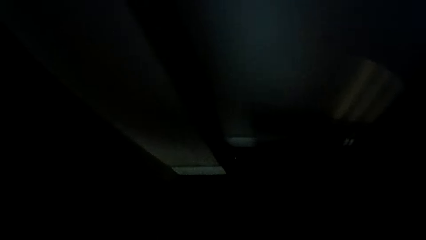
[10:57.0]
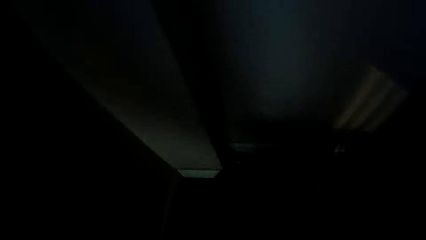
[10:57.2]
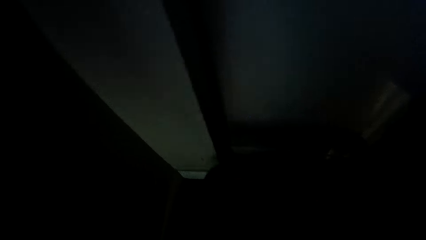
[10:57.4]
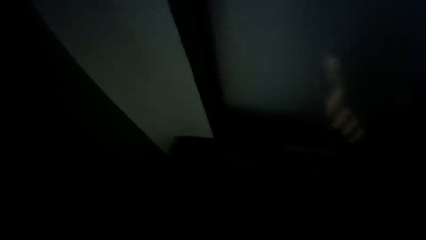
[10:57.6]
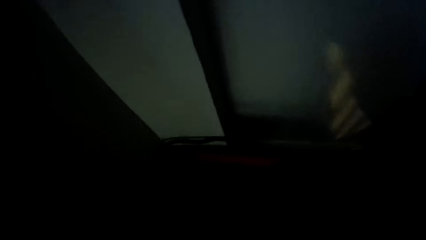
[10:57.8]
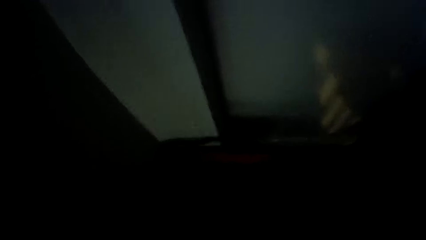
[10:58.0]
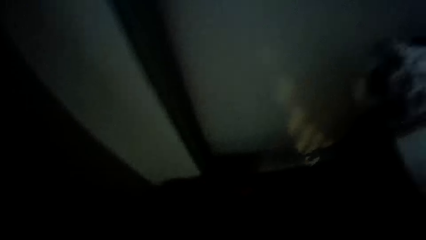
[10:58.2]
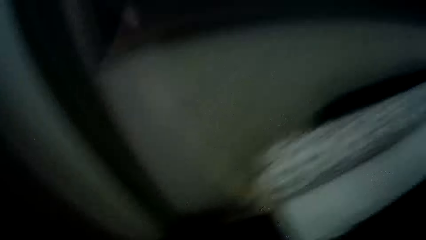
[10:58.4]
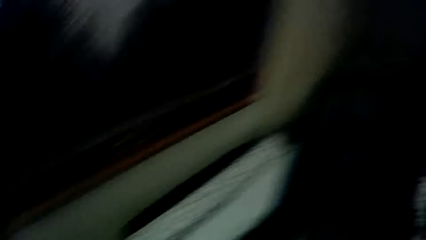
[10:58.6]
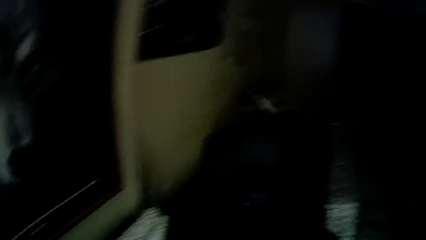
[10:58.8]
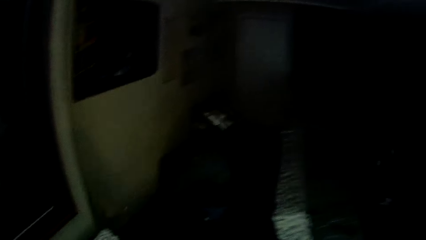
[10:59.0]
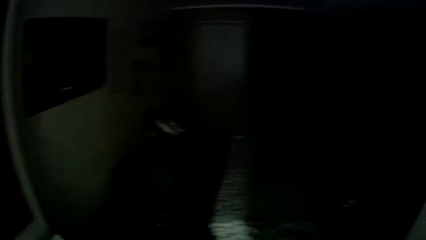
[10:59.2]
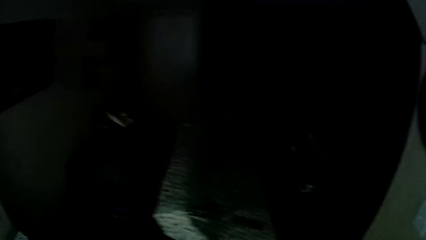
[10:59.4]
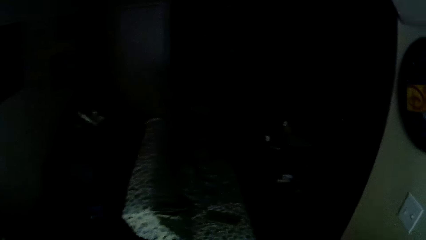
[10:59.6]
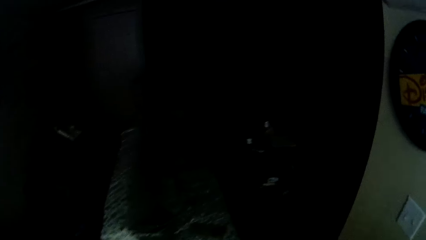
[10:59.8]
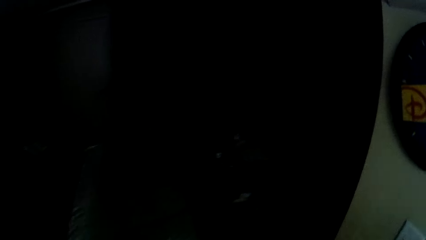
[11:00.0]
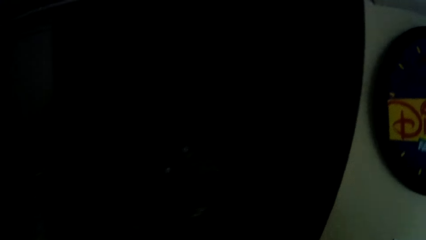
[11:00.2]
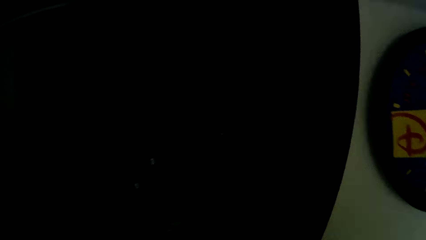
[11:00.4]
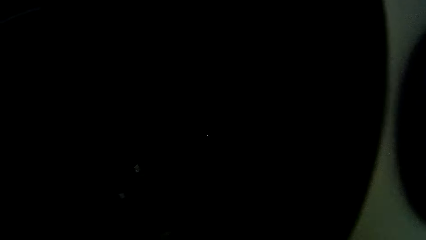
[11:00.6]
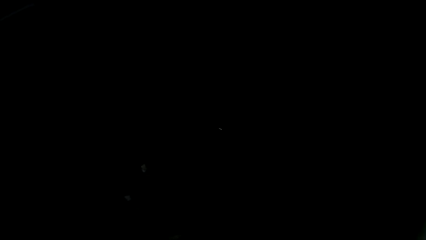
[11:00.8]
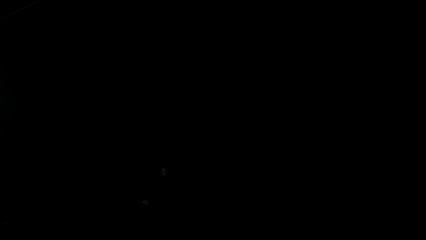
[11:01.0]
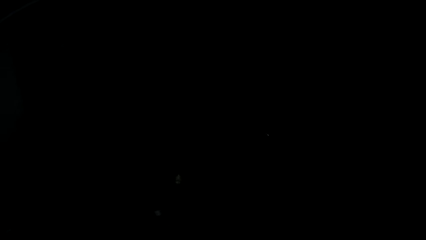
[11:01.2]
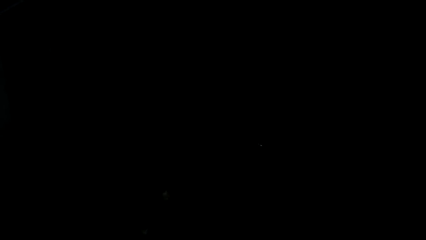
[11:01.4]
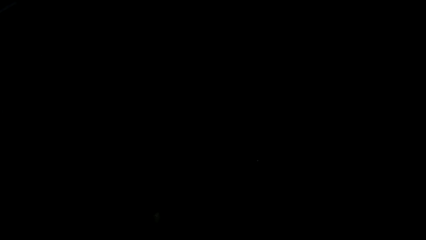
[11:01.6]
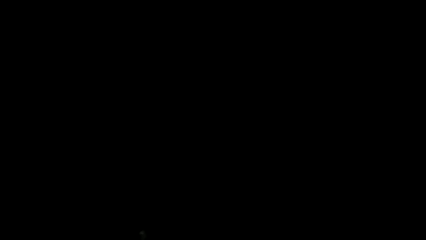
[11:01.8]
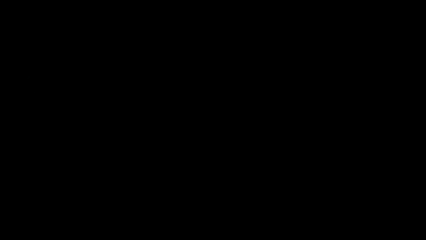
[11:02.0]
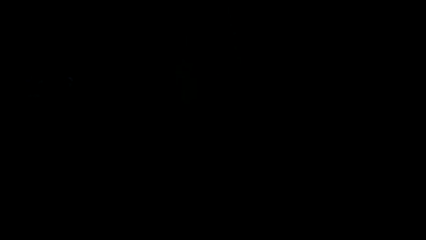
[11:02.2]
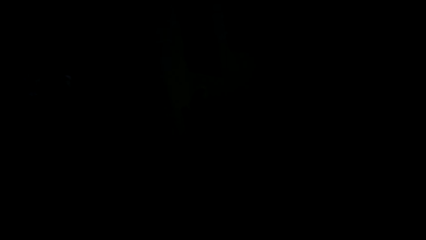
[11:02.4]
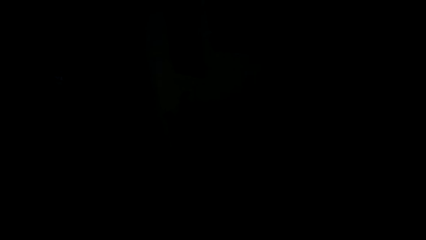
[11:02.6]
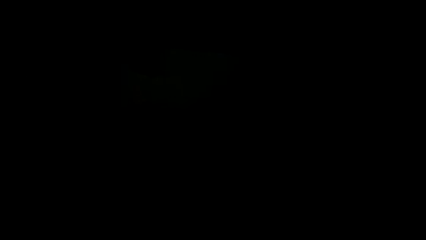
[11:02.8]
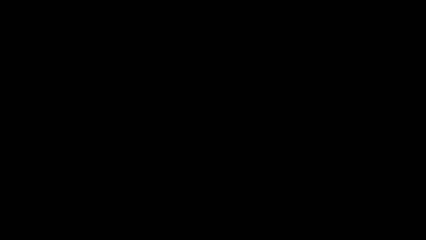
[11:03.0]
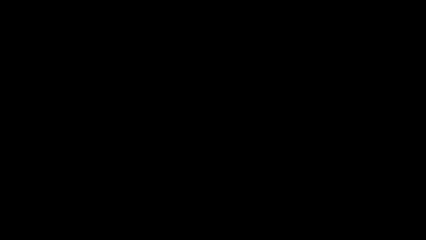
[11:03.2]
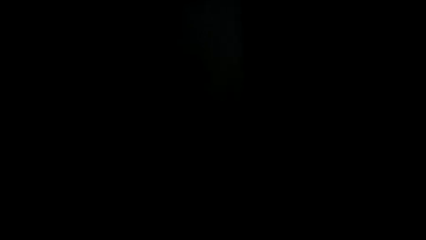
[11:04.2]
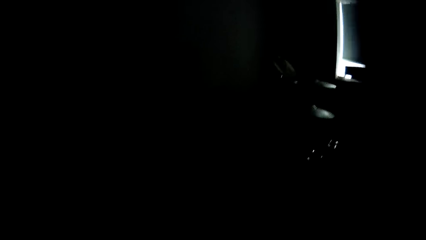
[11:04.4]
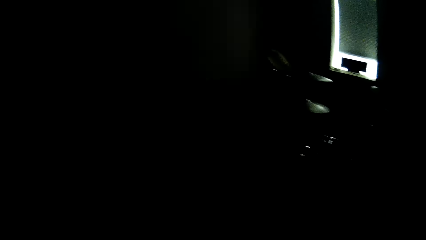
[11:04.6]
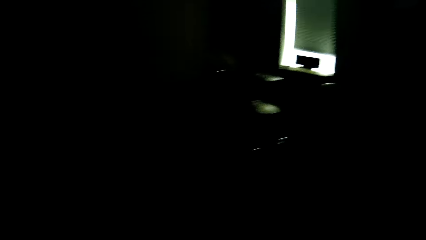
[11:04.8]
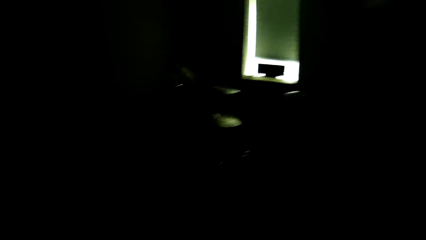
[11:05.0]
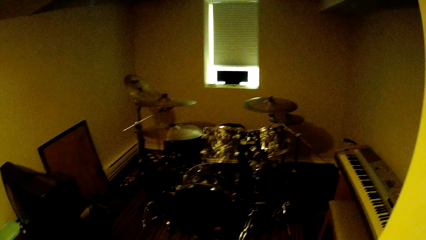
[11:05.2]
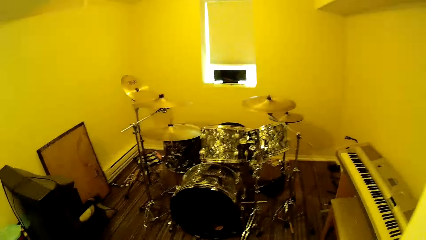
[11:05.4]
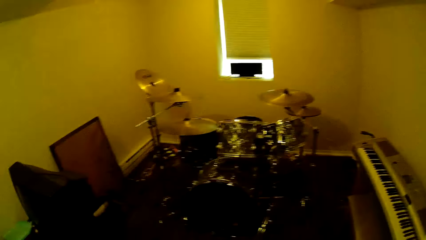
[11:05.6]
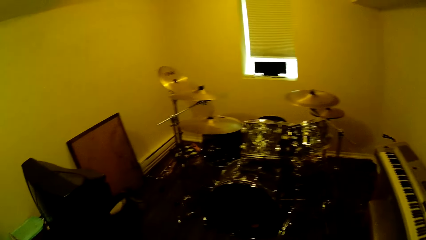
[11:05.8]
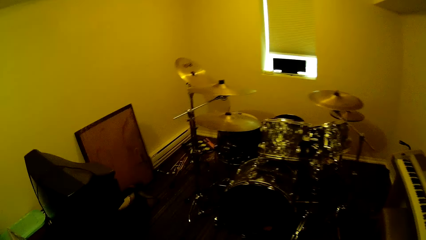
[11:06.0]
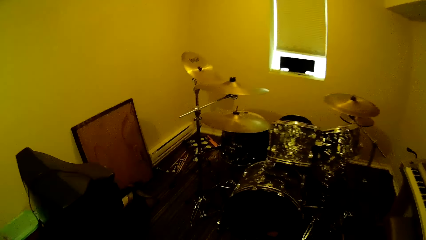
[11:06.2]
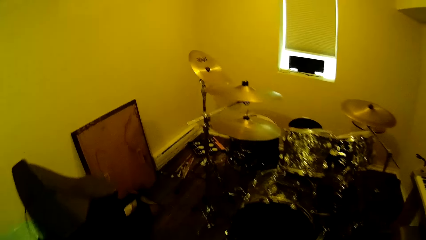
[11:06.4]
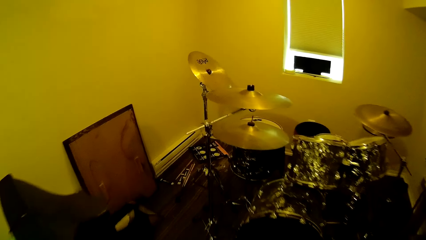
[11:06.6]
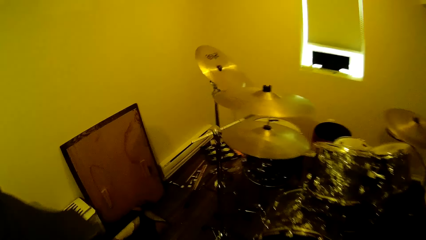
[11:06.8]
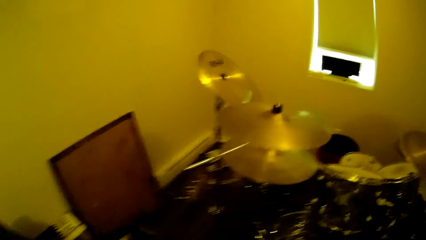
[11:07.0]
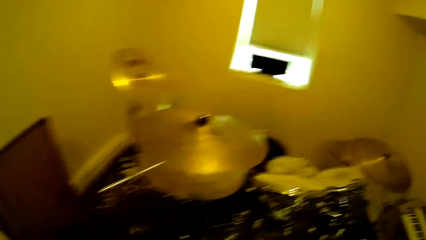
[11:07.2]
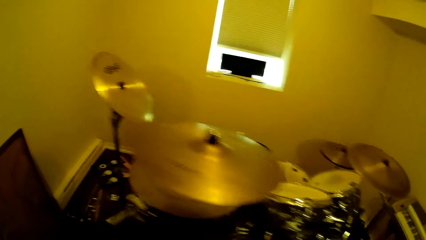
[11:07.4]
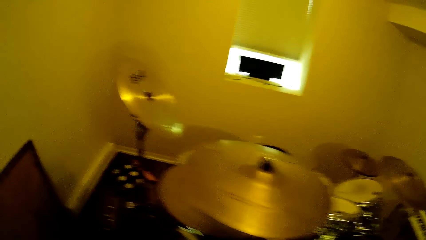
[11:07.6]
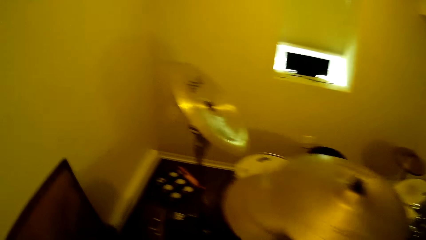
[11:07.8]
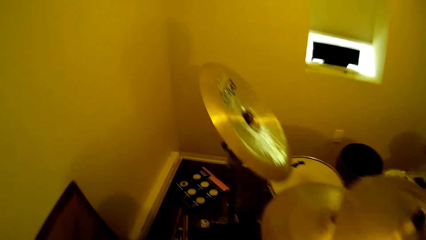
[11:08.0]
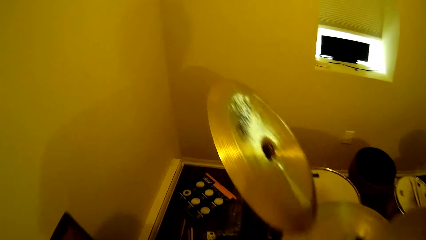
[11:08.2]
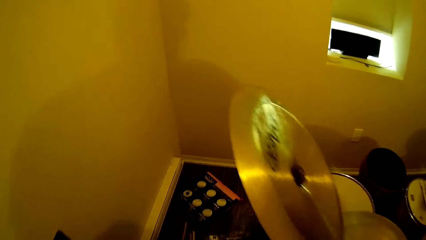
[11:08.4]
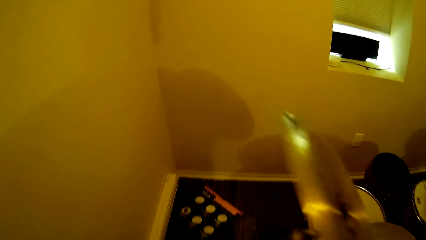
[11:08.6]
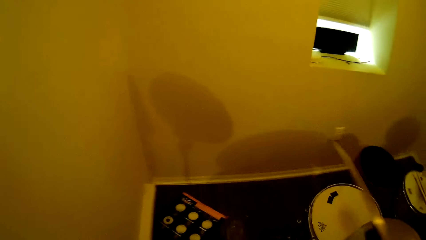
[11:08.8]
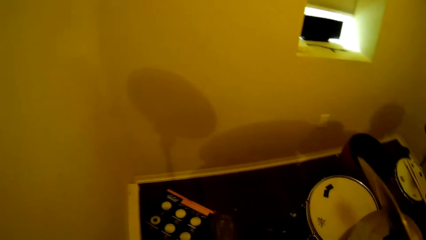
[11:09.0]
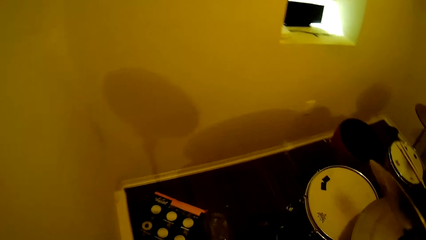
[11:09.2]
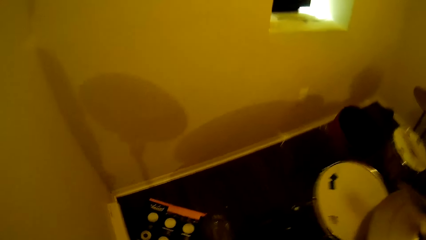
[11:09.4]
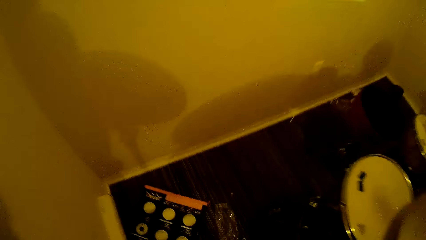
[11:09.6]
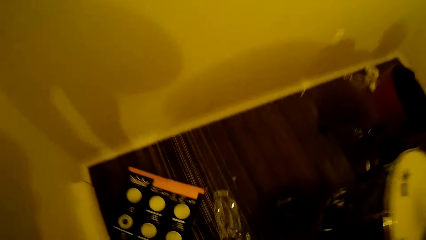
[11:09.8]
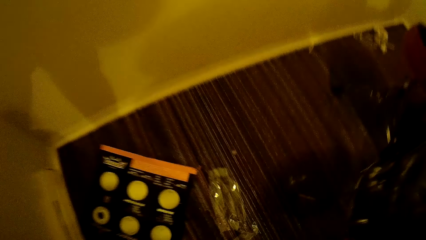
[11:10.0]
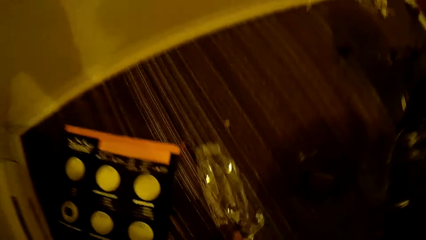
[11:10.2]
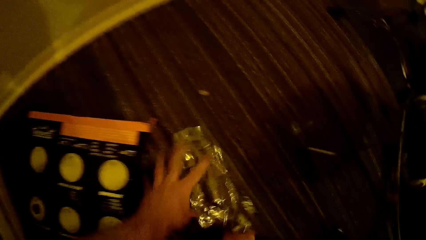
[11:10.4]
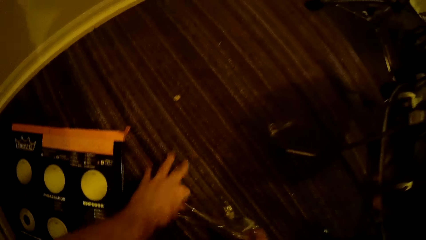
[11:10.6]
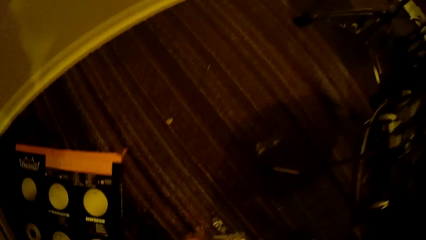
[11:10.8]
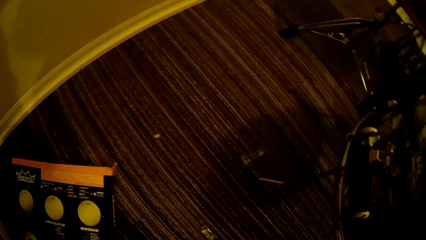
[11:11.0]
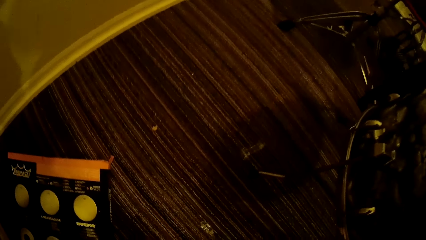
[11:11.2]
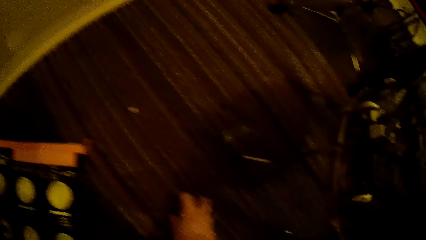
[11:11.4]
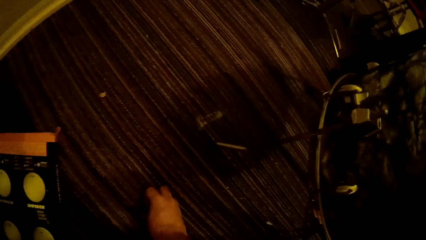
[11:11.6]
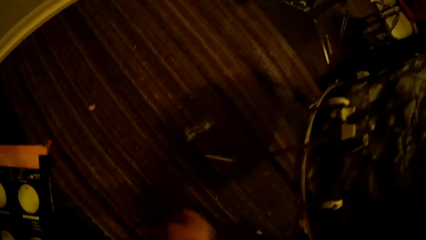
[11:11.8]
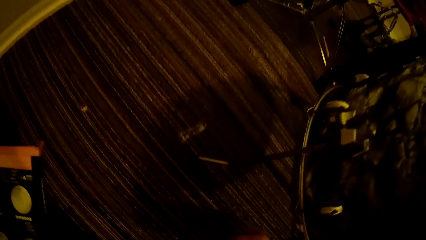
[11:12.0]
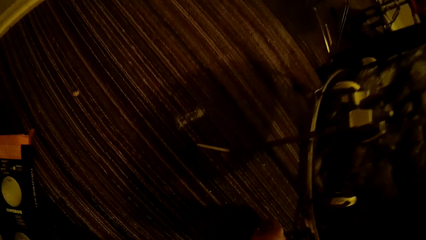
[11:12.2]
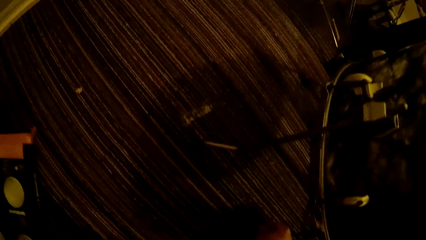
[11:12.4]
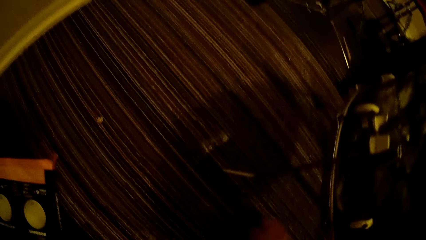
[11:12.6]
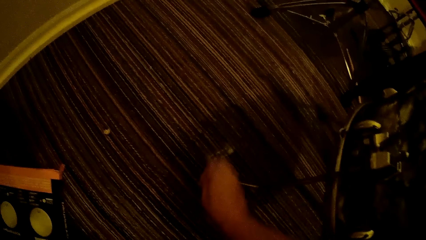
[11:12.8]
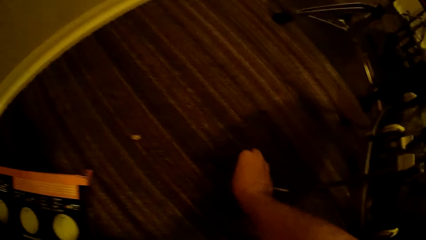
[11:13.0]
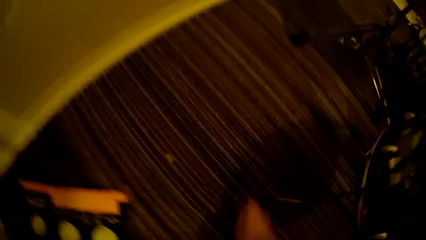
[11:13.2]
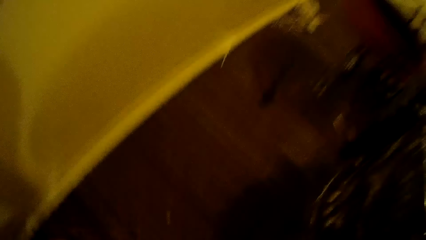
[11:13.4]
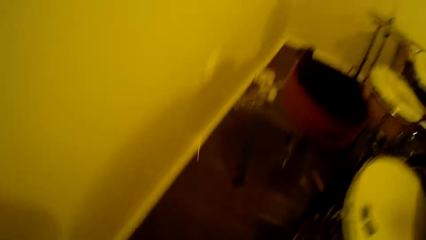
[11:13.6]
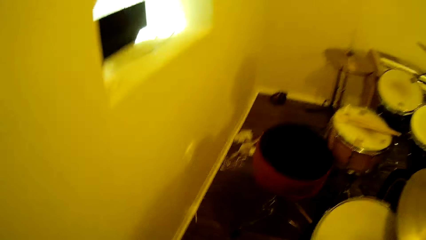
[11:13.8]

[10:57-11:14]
The camera wearer walks around. They open the door. They turn on the light. They walk in the room. They pick the papers in the room.
